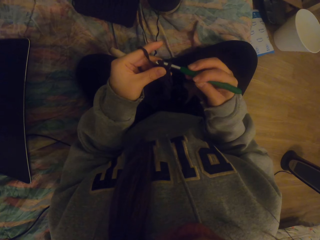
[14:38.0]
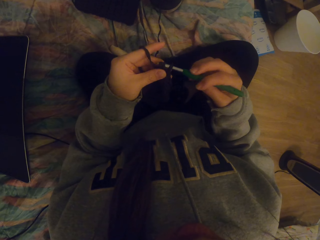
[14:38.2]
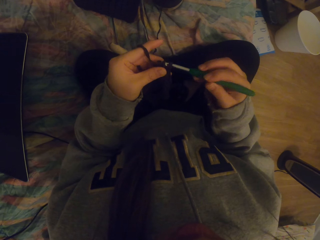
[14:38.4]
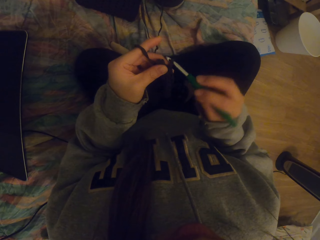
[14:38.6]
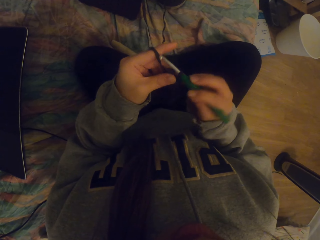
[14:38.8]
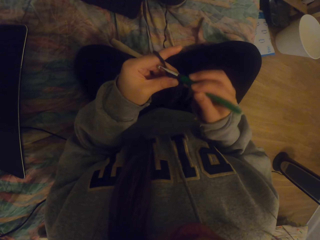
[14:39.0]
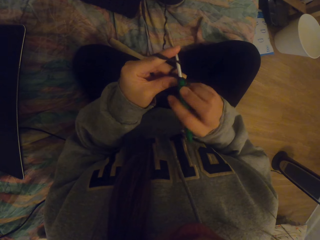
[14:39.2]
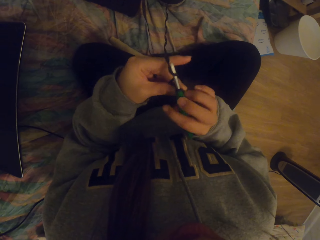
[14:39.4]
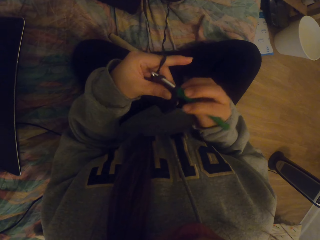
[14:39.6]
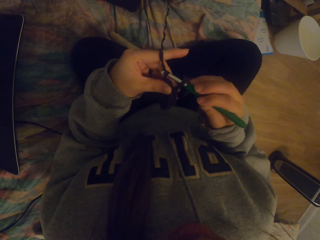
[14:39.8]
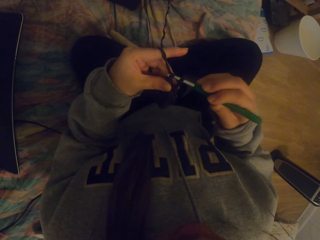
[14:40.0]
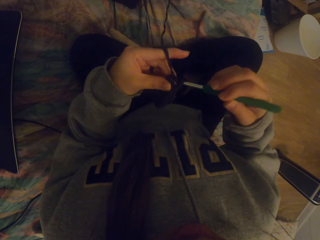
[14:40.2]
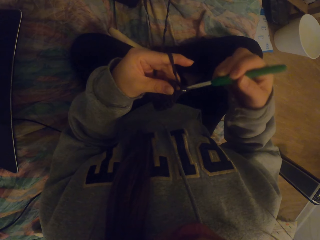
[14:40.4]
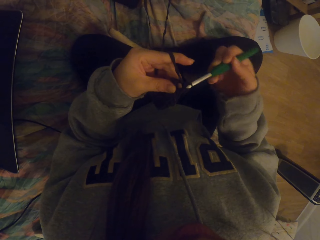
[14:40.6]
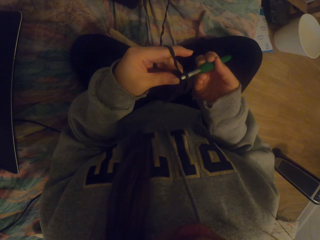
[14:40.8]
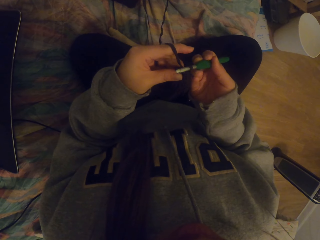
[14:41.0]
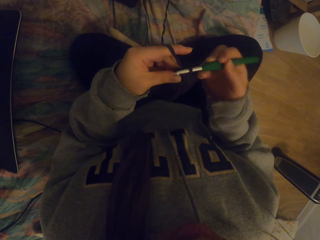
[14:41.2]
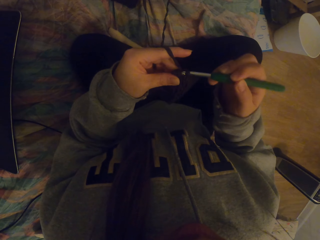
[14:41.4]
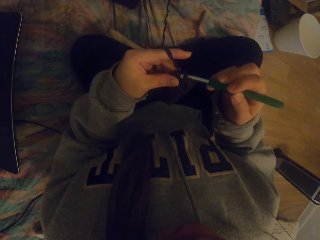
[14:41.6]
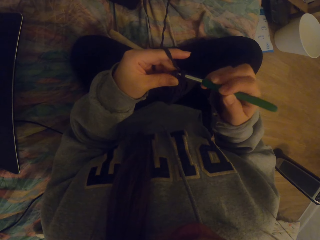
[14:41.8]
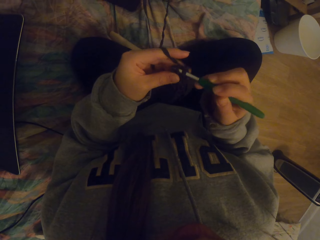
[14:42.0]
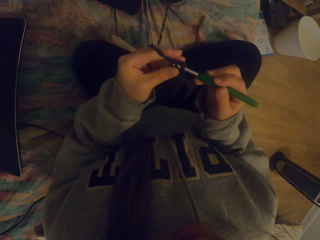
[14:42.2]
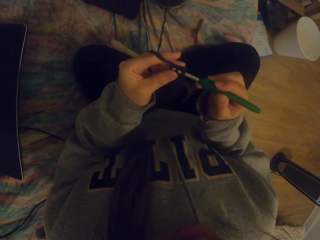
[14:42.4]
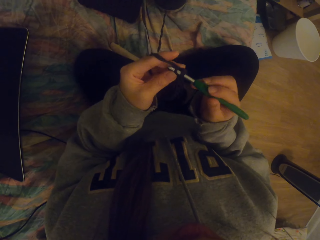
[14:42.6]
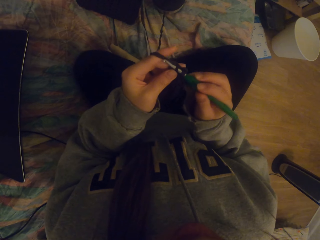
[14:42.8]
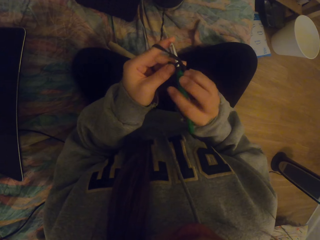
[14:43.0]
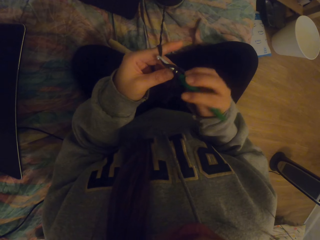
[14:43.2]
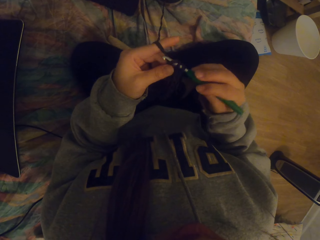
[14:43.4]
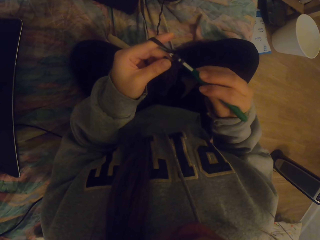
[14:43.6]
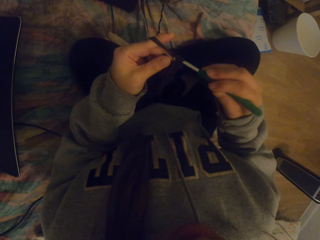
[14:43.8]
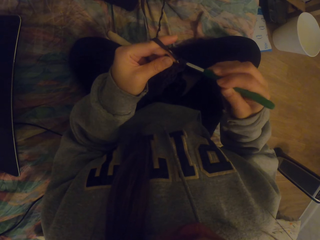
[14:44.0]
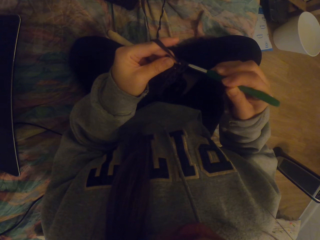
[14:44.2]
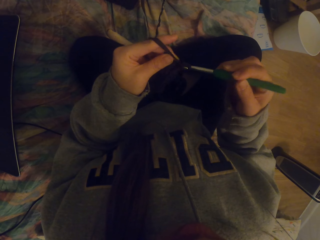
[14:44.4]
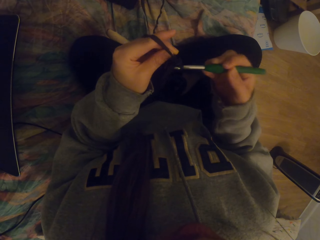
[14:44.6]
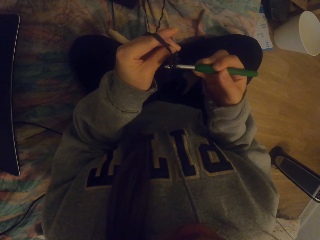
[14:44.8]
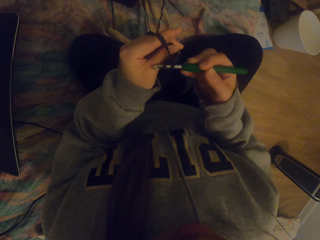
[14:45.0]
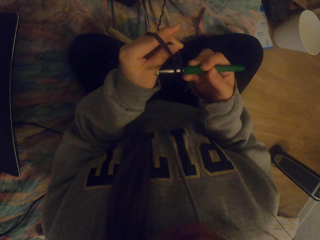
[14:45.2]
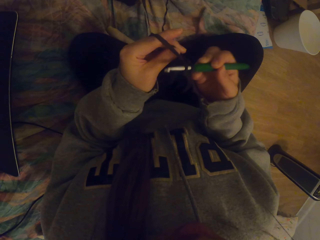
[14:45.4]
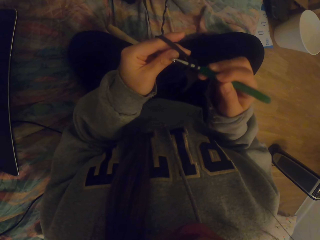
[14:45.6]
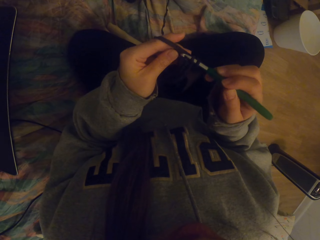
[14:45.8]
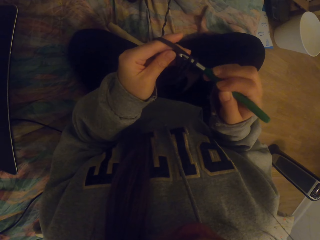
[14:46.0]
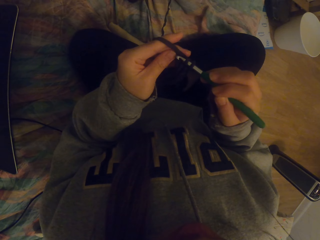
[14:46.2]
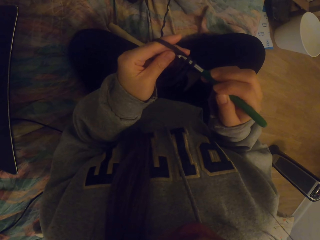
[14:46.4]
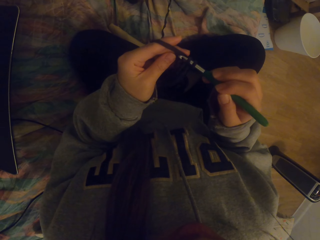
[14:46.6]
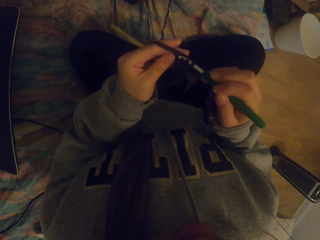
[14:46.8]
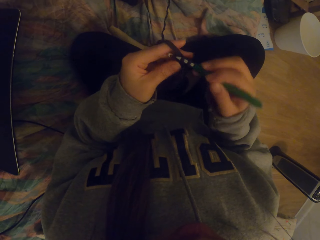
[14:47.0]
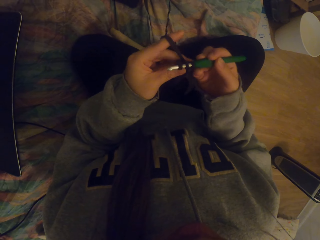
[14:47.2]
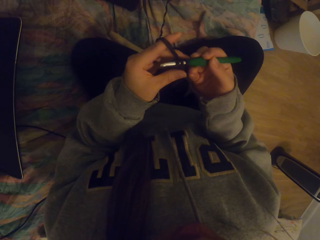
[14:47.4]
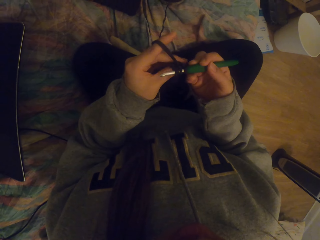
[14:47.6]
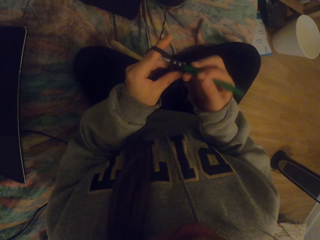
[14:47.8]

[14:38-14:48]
The camera wearer crochets the fabric with a crochet hook.

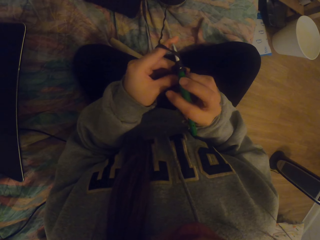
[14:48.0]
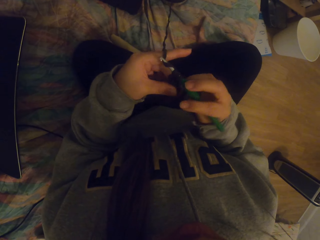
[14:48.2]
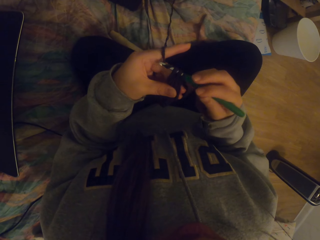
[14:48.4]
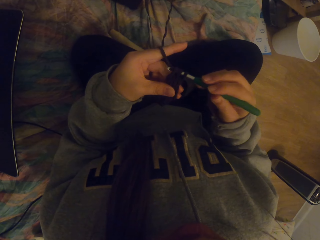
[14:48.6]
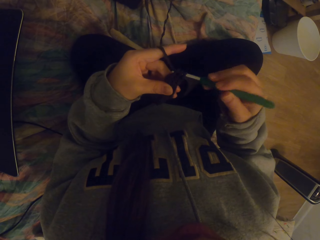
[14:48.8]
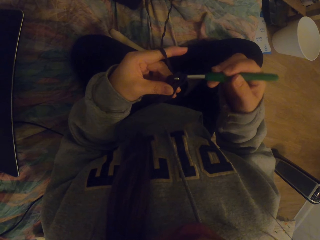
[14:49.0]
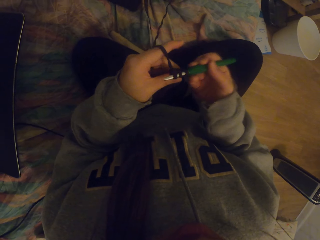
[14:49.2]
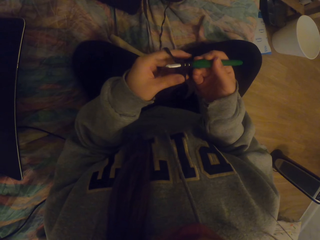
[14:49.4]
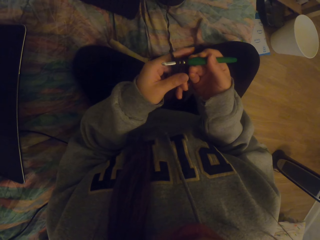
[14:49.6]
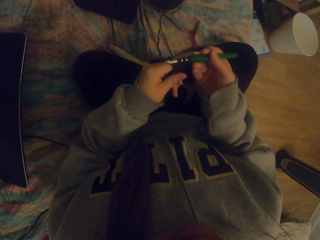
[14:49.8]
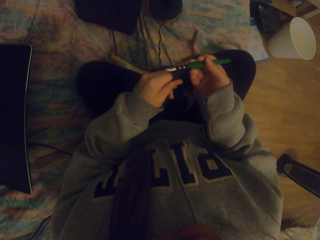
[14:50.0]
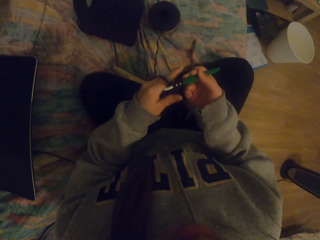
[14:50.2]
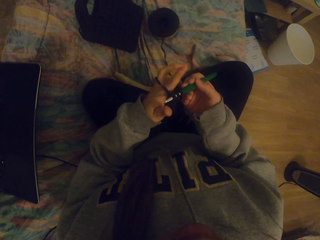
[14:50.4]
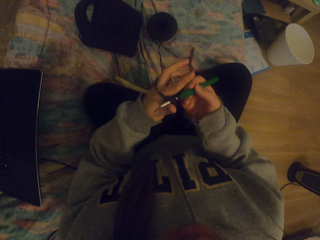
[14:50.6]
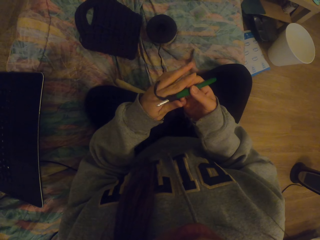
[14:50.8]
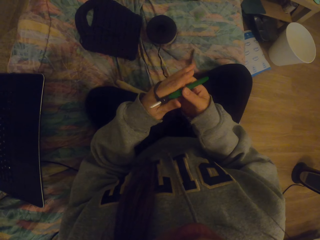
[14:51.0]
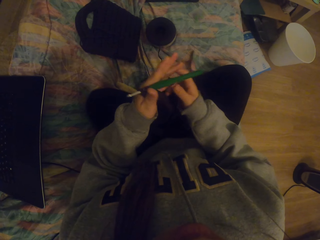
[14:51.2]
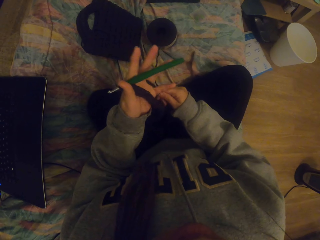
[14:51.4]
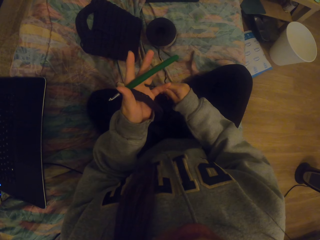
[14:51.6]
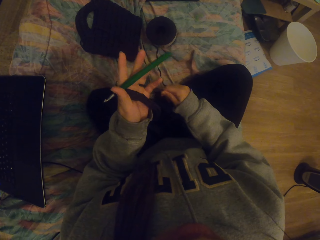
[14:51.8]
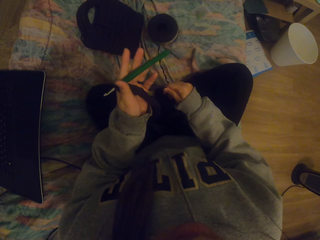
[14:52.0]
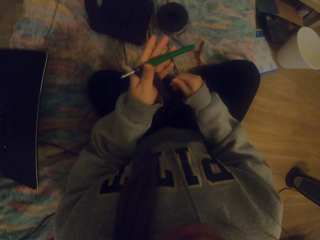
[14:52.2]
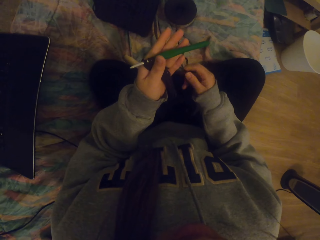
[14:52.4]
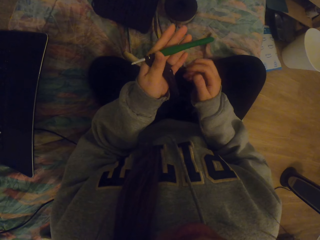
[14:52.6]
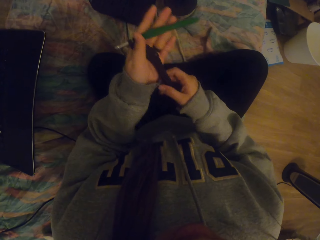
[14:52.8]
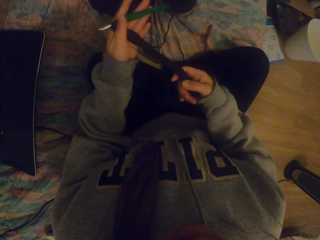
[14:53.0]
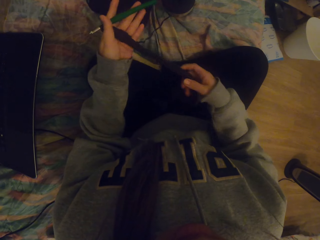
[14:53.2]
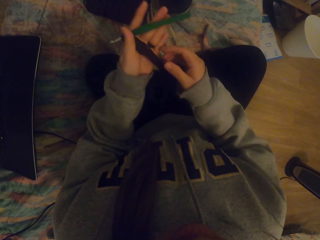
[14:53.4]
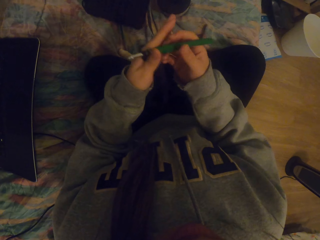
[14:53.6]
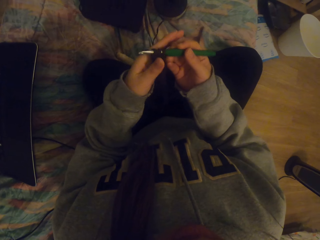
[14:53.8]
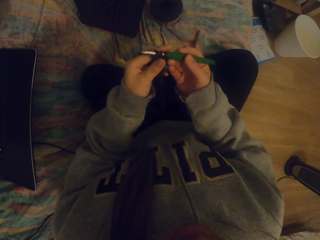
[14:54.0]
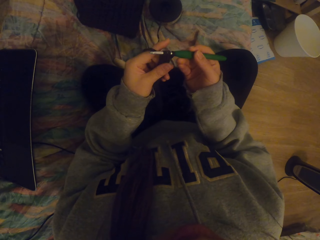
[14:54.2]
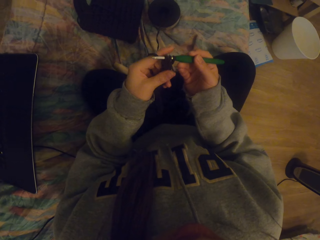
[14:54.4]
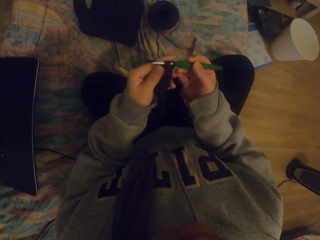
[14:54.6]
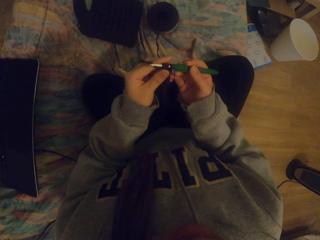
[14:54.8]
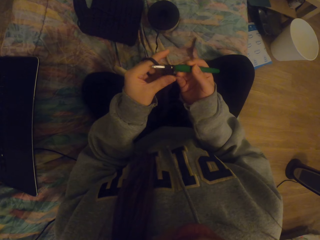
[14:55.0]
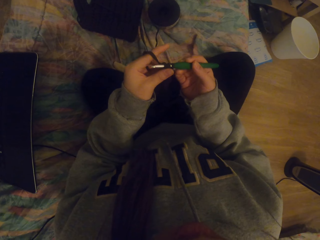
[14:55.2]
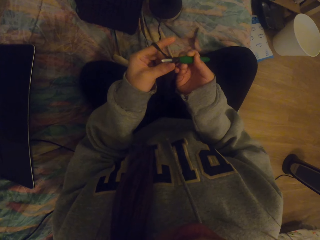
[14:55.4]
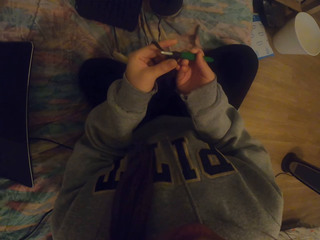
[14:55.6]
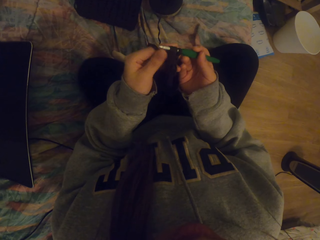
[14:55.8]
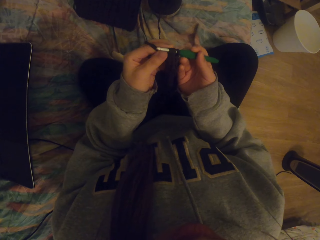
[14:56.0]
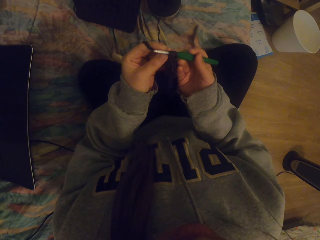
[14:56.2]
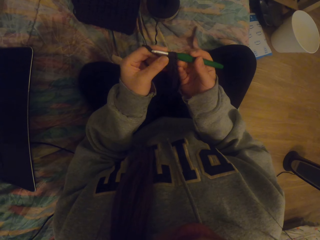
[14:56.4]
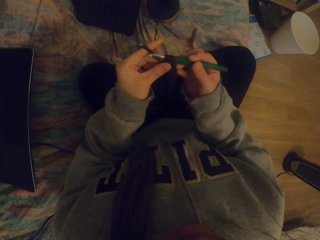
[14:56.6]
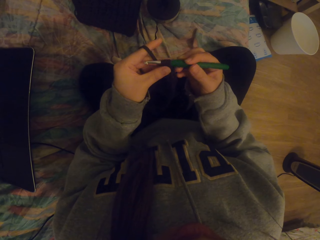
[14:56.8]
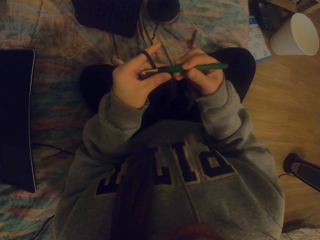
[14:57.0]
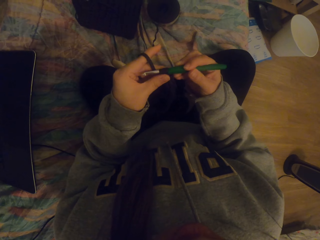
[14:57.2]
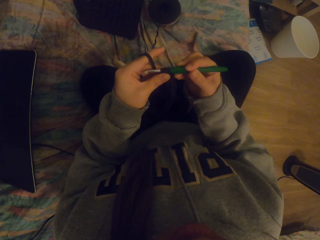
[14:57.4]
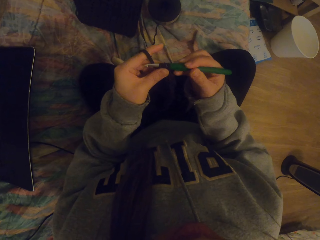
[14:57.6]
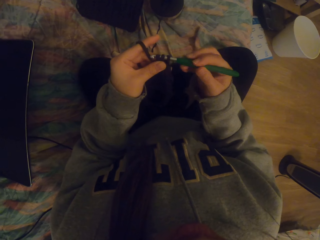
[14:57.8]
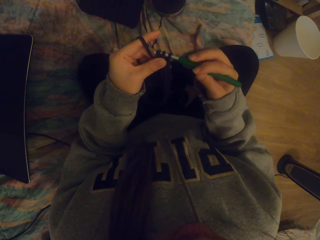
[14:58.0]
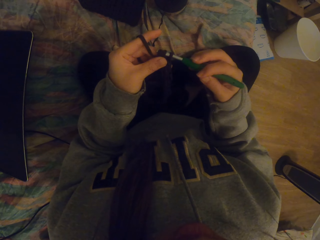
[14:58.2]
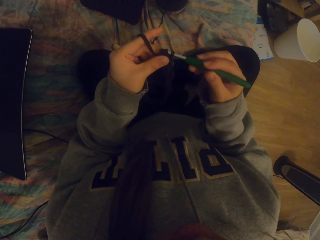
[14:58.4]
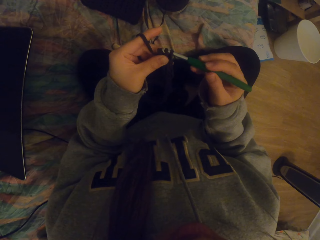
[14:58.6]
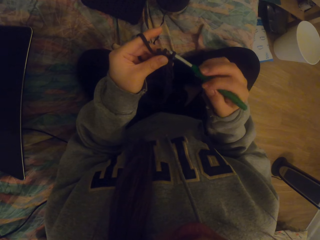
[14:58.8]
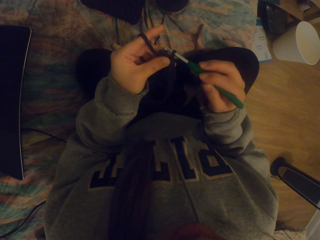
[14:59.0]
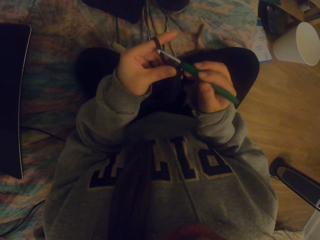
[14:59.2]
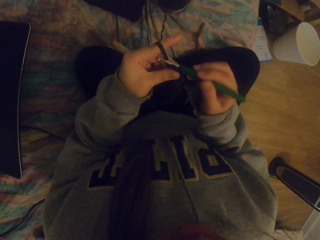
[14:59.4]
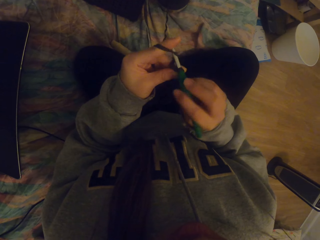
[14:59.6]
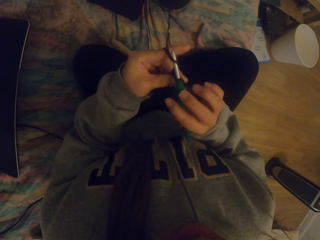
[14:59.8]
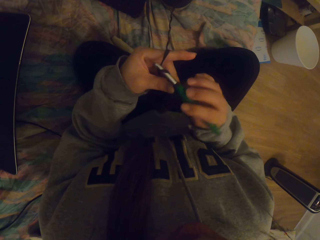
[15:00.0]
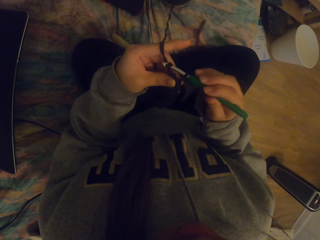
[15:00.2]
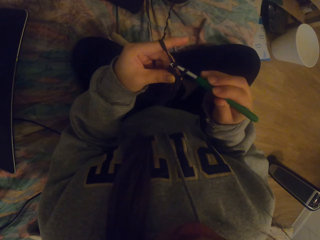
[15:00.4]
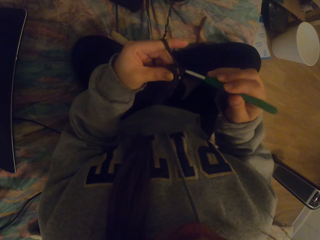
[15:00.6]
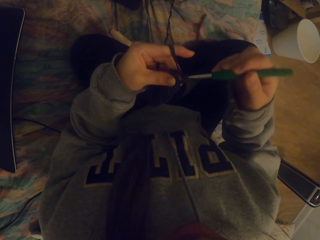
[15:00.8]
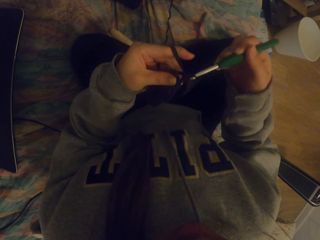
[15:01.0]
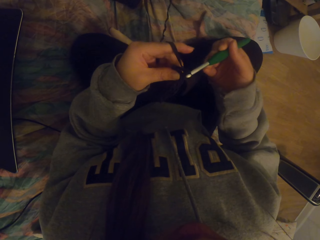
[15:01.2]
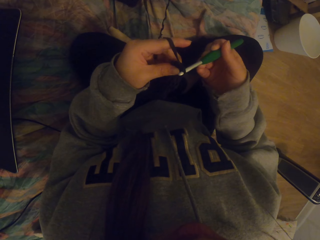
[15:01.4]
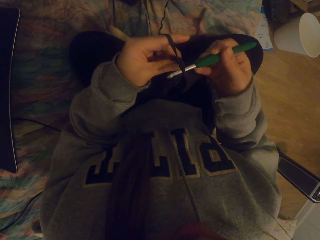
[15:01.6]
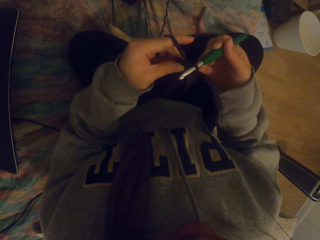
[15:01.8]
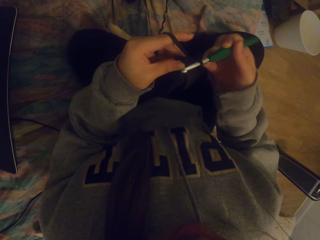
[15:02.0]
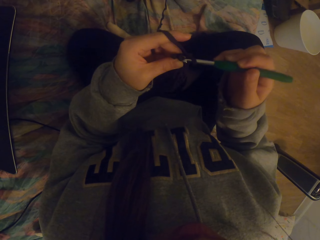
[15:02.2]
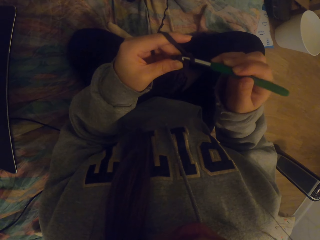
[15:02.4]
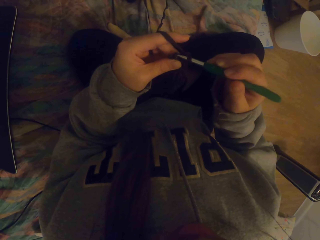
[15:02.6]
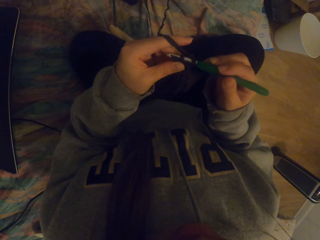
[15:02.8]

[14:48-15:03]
The camera wearer straightens the crochet. They tighten the thread. They crochet with a crochet hook. They crochet the fabric.
